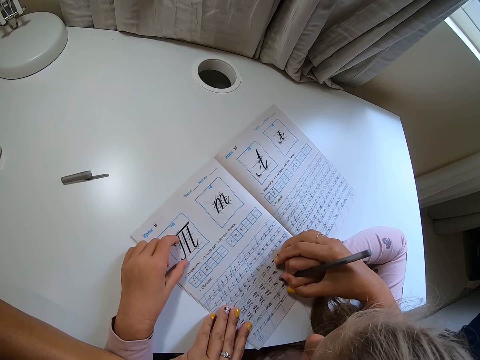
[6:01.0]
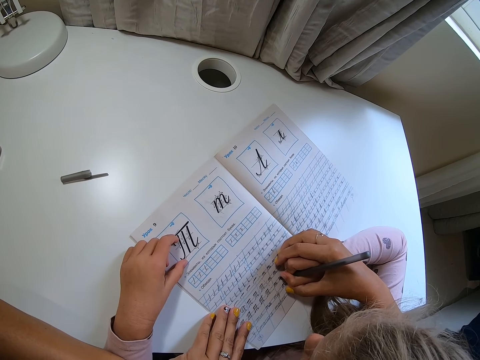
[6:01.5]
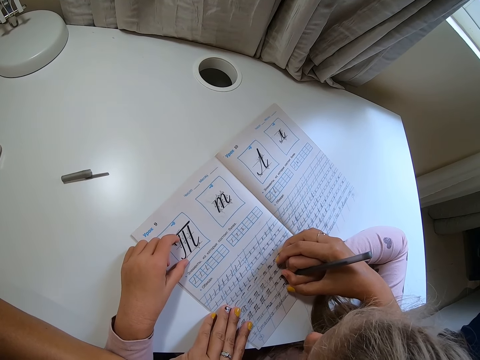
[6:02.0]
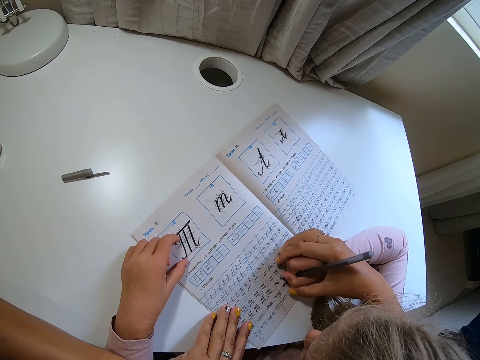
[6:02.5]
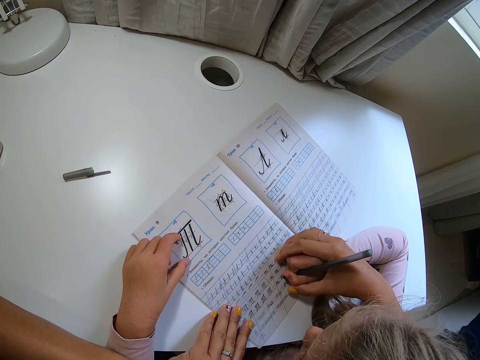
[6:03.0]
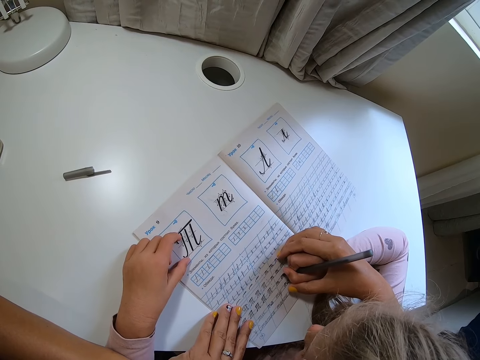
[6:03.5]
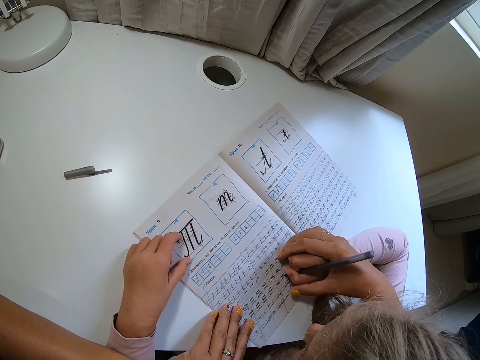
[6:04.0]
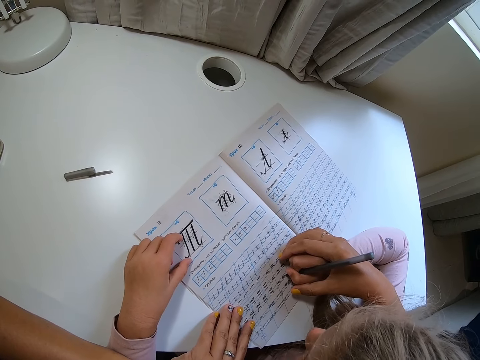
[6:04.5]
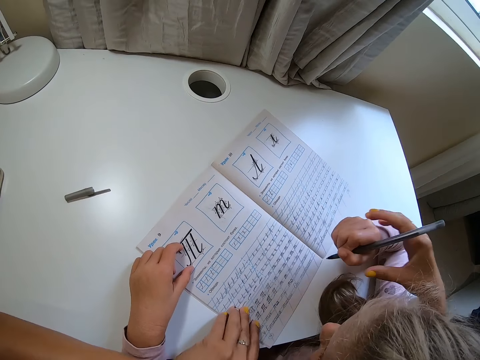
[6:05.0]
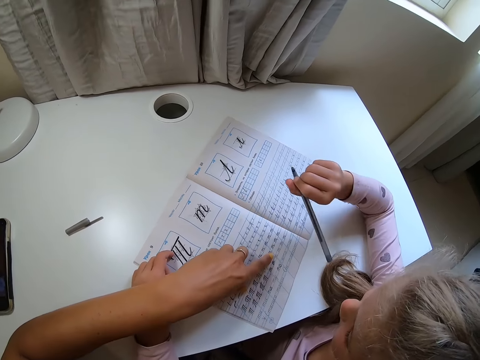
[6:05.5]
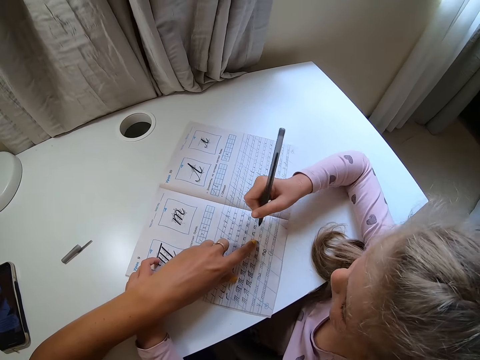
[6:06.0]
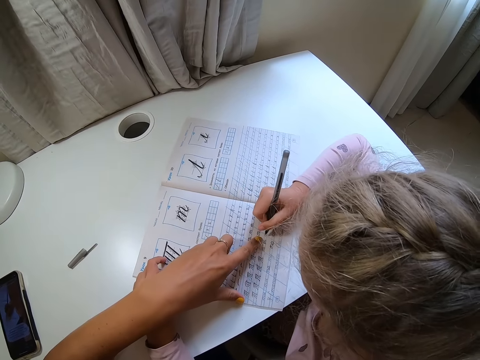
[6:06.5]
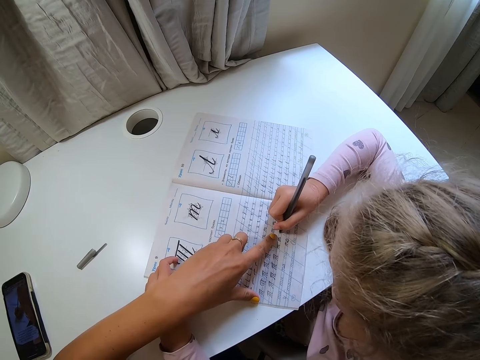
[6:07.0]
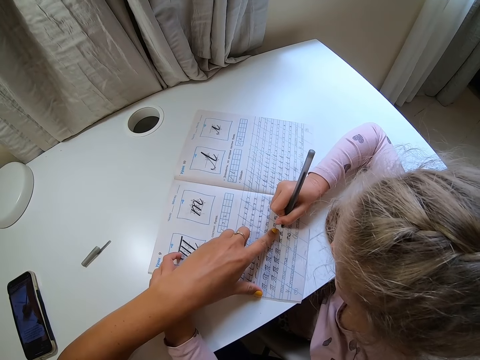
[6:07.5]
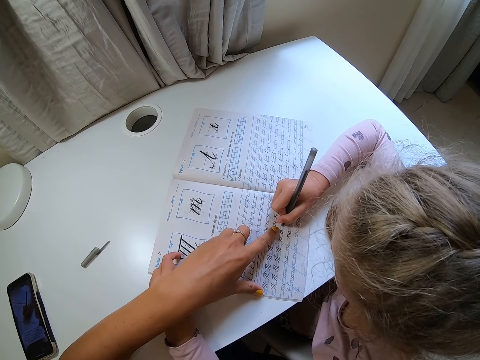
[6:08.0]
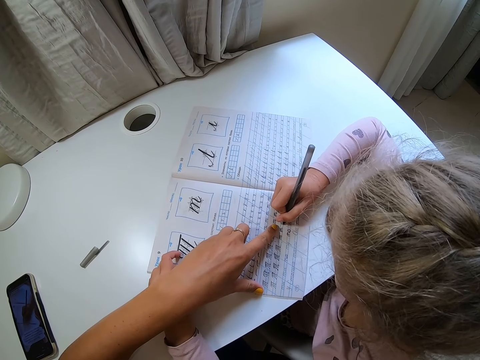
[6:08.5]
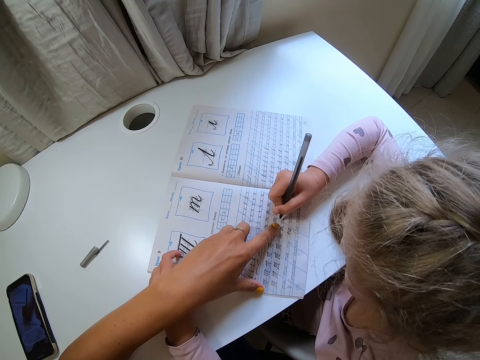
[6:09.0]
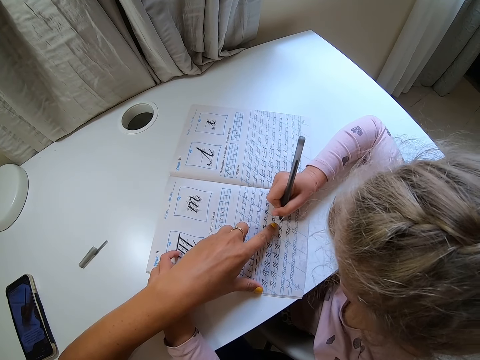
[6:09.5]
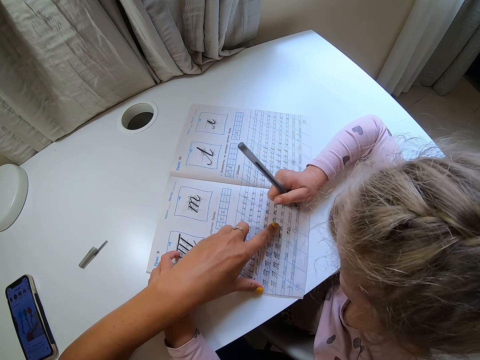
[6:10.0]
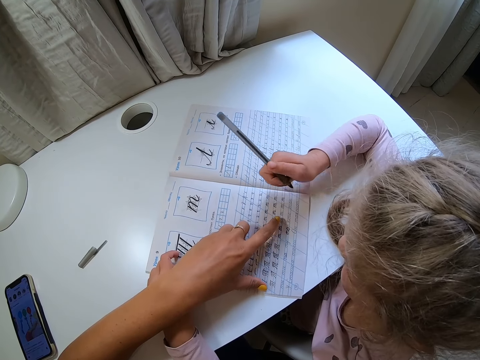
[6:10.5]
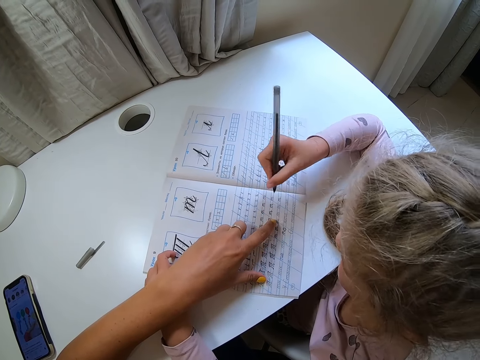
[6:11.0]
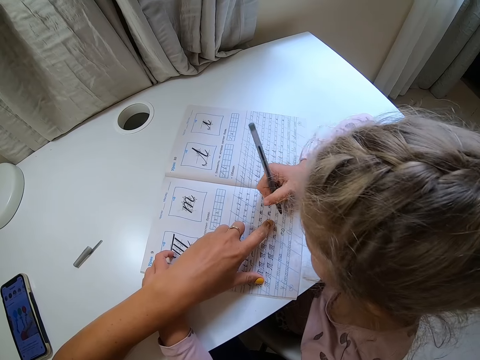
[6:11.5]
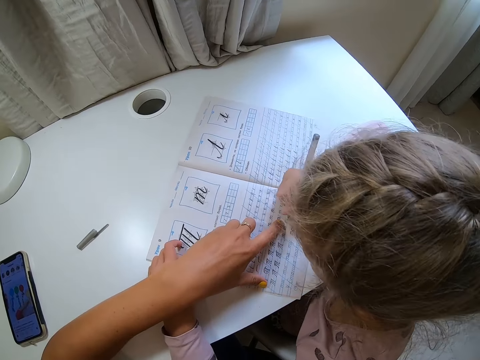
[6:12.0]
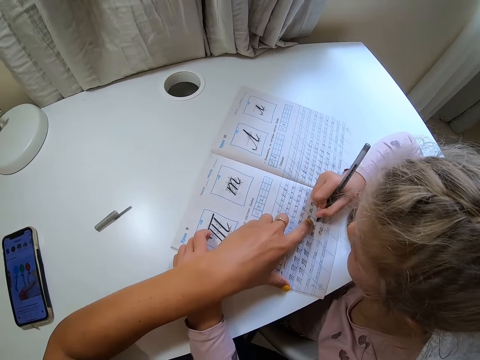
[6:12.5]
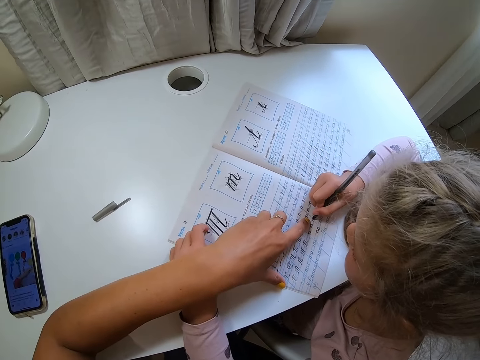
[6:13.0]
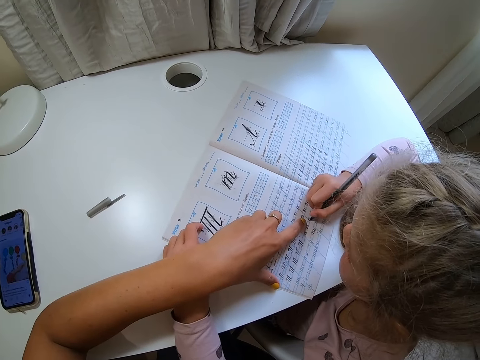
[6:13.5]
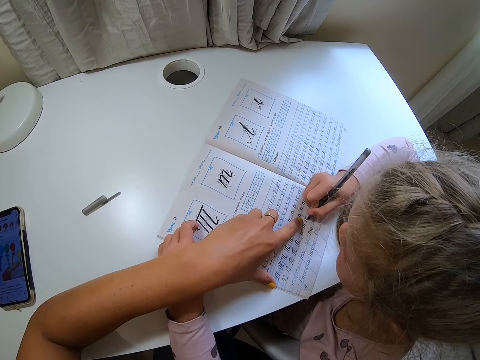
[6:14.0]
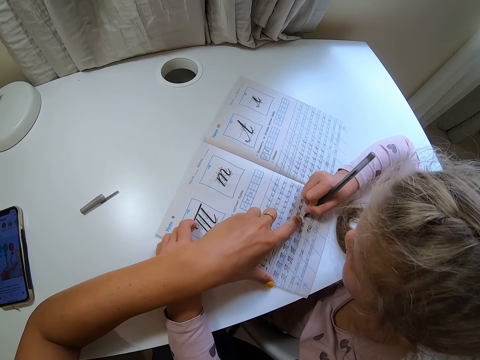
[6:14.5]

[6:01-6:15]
The camera wearer moves a hand away. A child lifts a pen. The camera wearer points at the book. The child writes on the book. The child lifts the pen. The camera wearer taps the book. The child writes on the book.

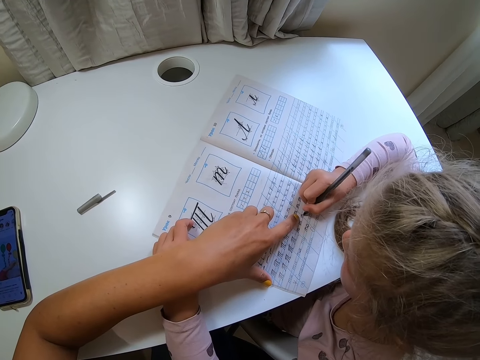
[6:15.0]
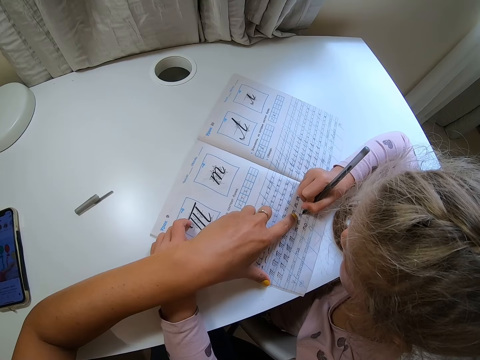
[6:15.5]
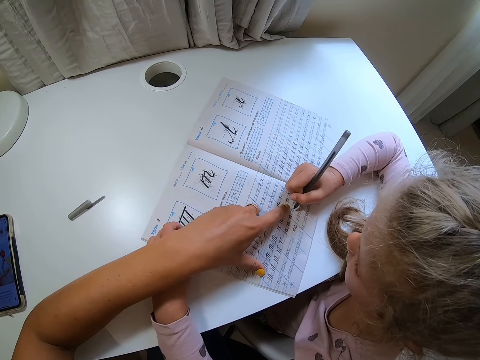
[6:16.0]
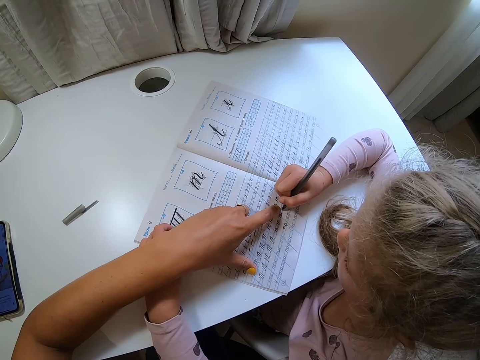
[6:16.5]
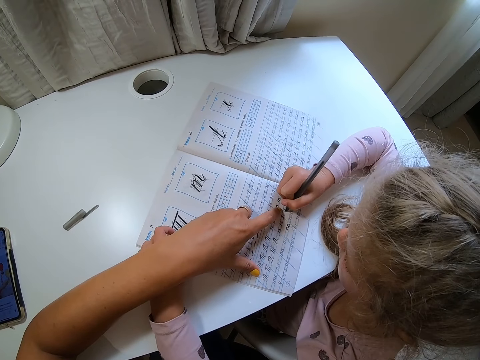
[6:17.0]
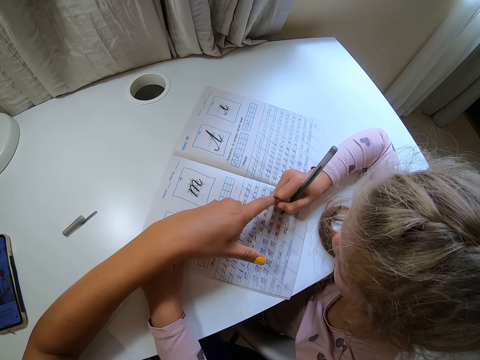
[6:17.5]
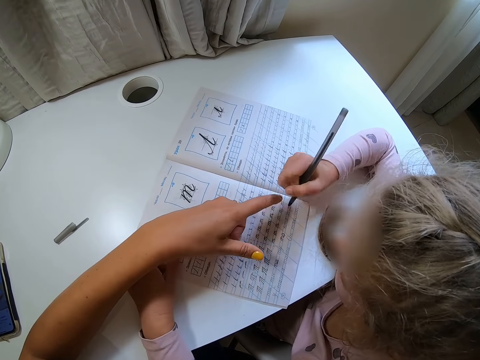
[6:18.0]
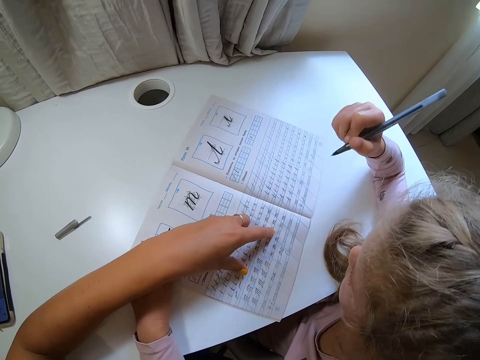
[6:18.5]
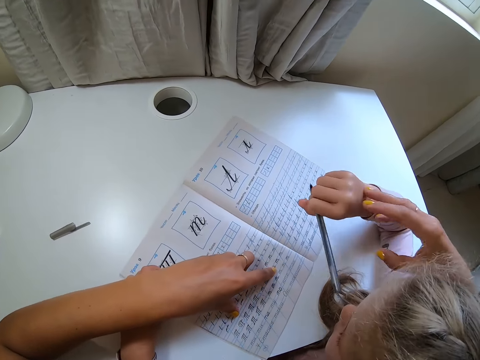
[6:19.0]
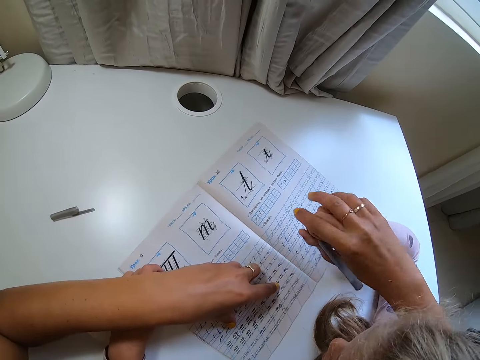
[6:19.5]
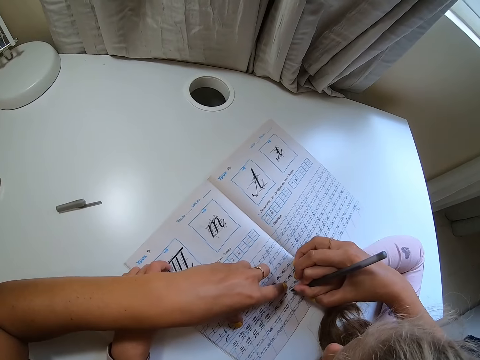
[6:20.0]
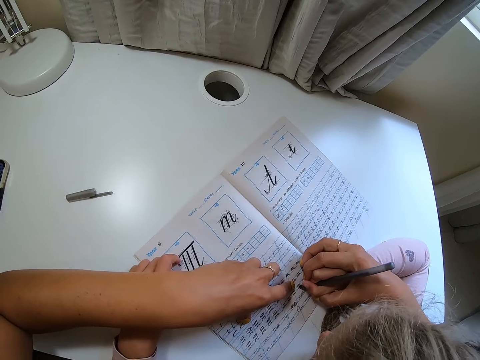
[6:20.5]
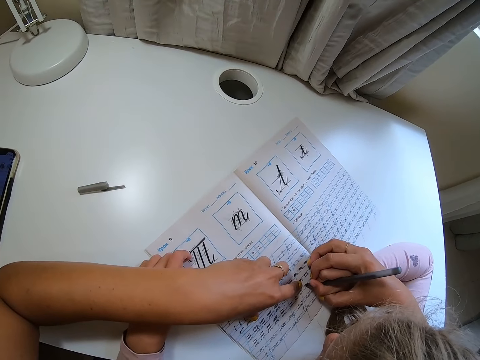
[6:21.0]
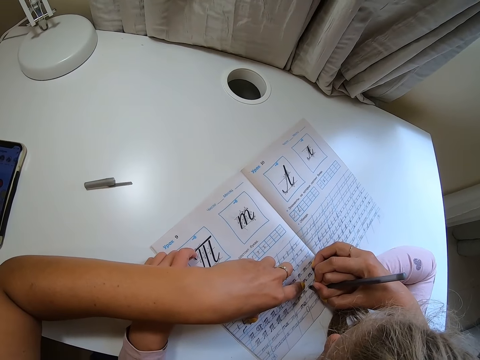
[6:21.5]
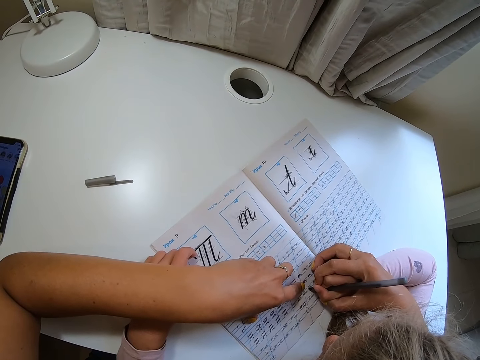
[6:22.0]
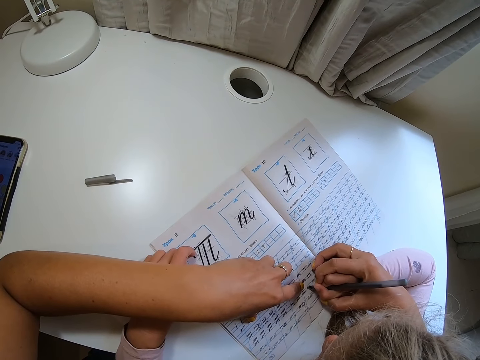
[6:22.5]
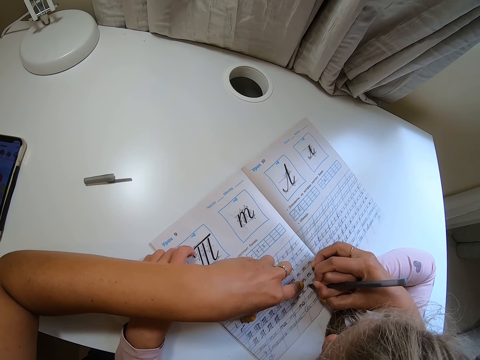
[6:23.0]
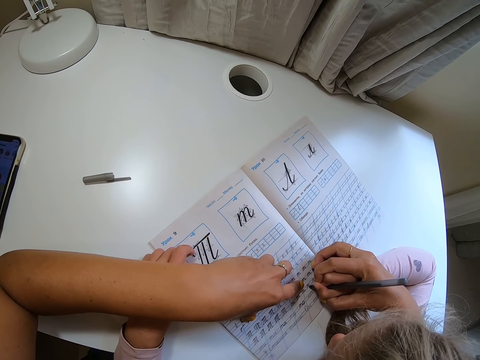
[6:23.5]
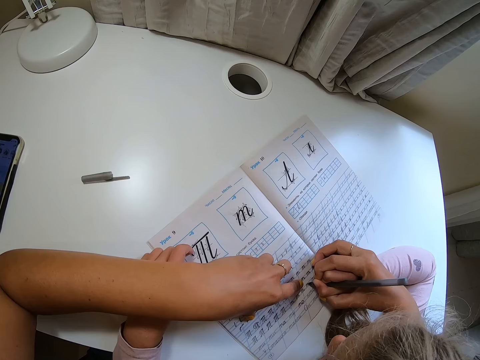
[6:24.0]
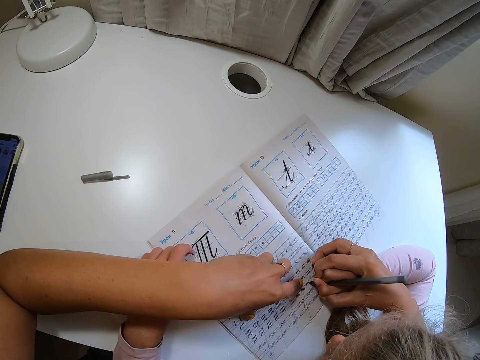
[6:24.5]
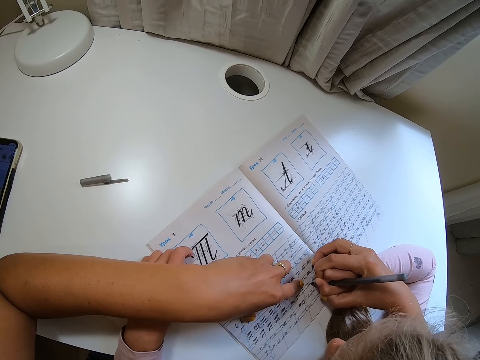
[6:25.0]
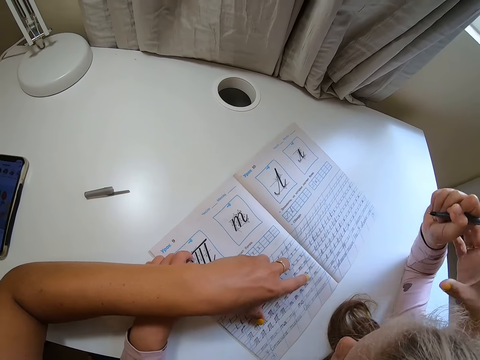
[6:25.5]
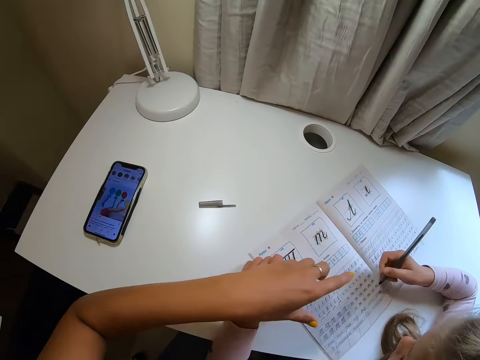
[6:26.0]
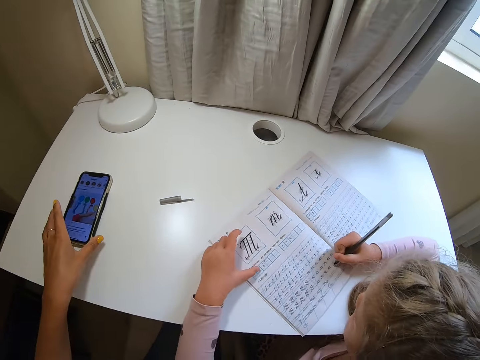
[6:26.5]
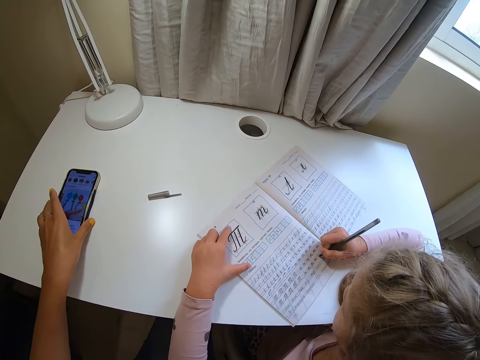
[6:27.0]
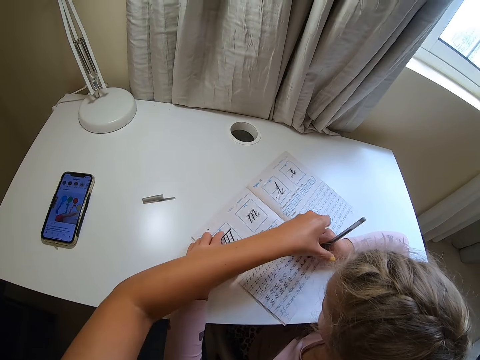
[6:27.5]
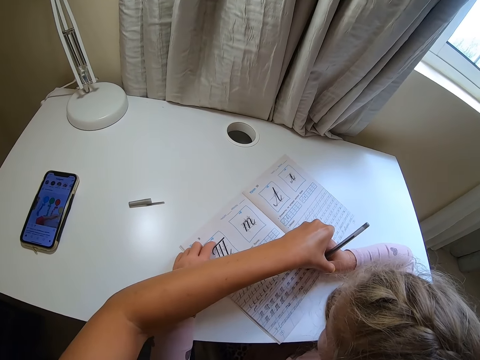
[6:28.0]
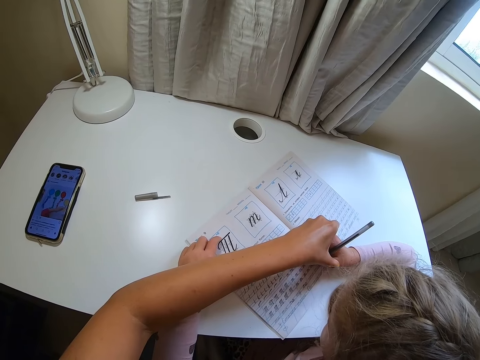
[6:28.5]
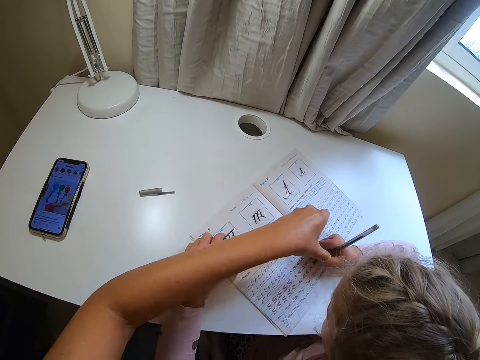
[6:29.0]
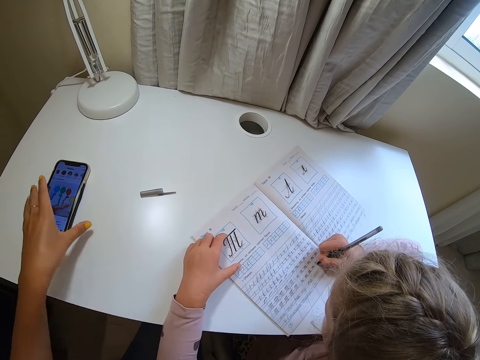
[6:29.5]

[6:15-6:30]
The camera wearer moves a finger. They move a child's hand. The child lifts a pen. The camera wearer moves the book and holds the child's hand. The child writes on the book. The child lifts a hand. The camera wearer moves a hand away and touches the phone. The child writes on the book. The camera wearer holds the child's hand.
